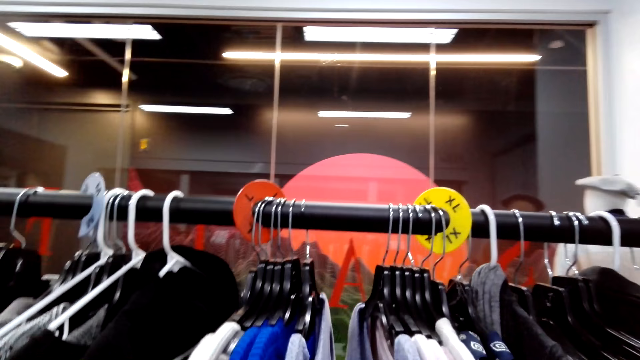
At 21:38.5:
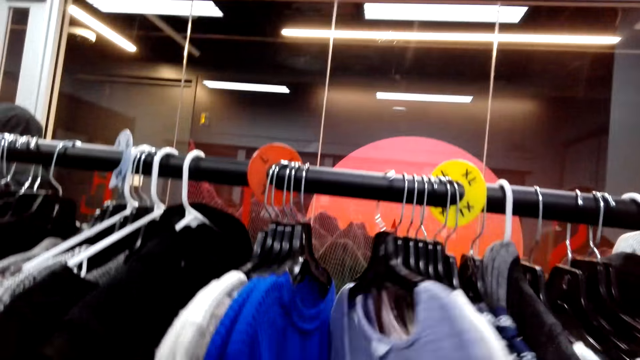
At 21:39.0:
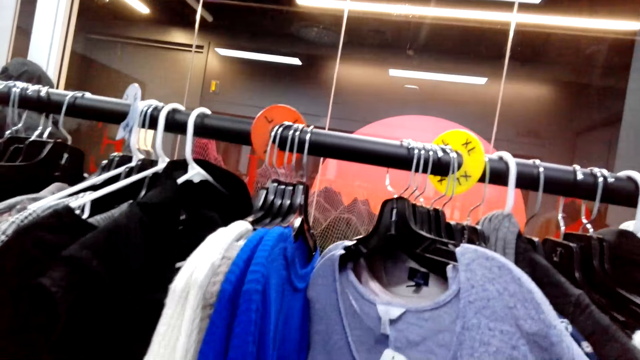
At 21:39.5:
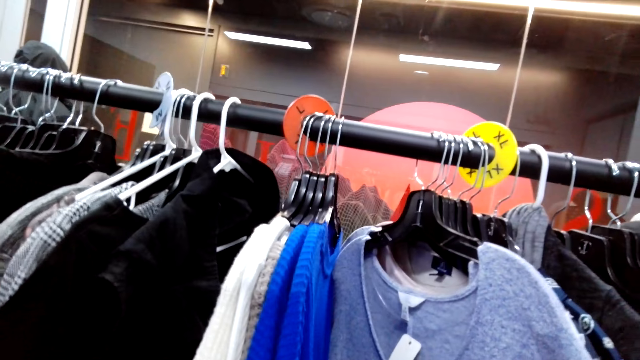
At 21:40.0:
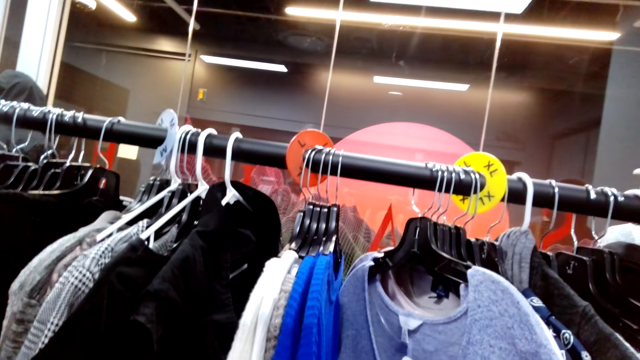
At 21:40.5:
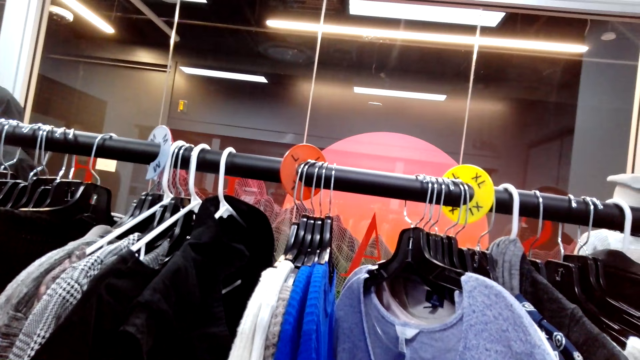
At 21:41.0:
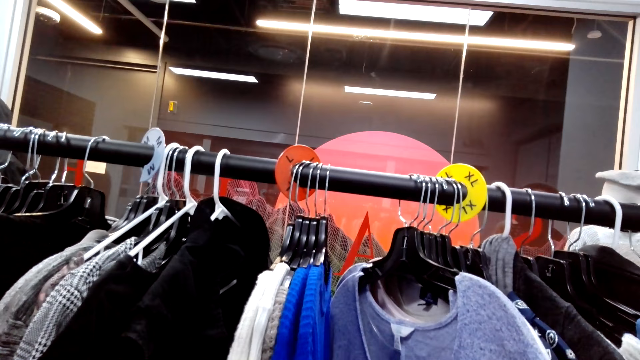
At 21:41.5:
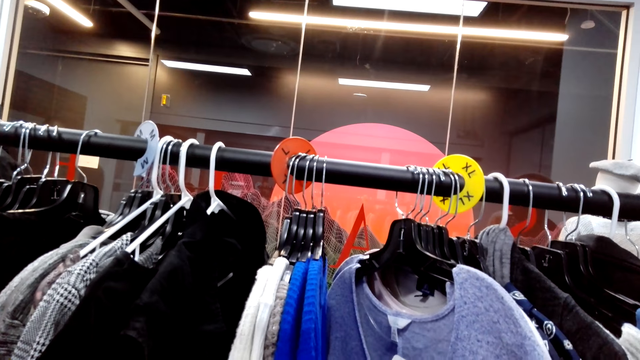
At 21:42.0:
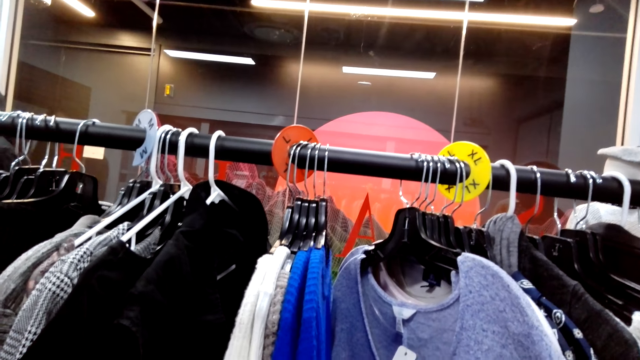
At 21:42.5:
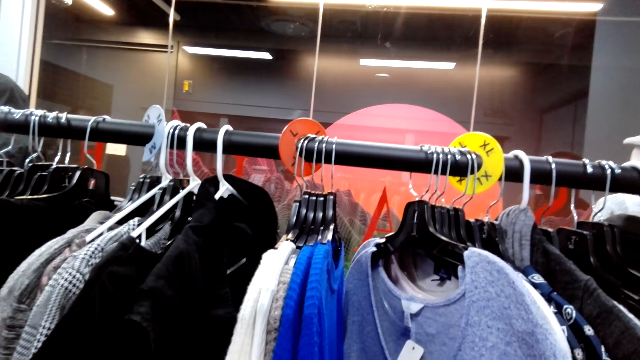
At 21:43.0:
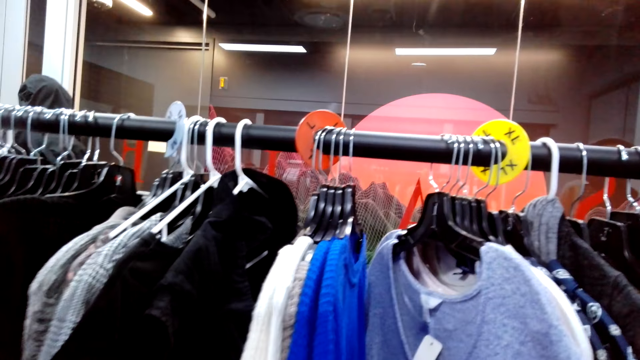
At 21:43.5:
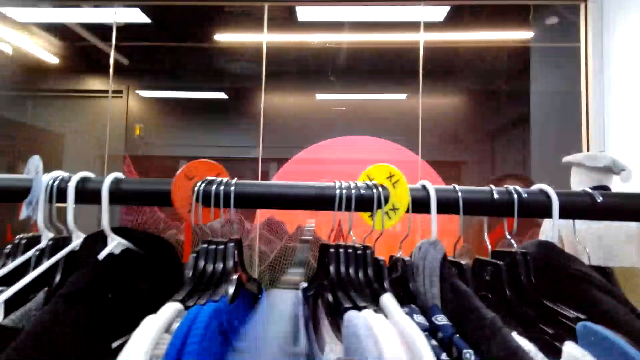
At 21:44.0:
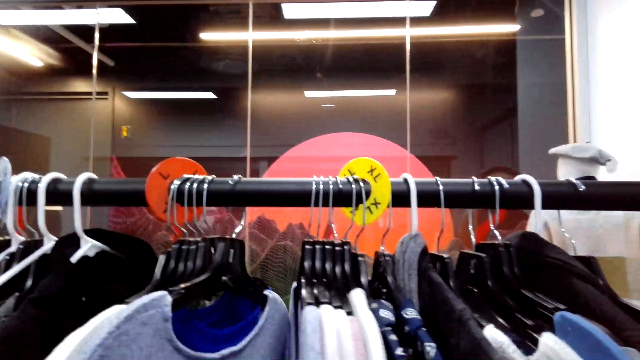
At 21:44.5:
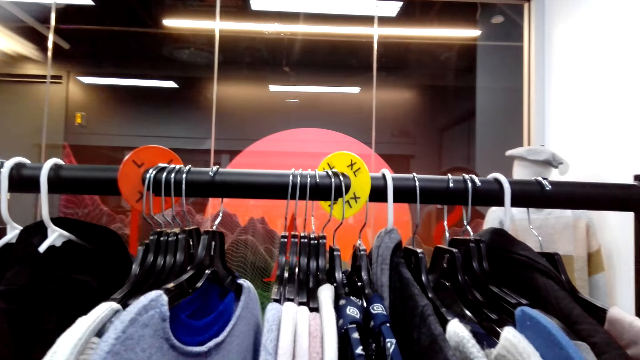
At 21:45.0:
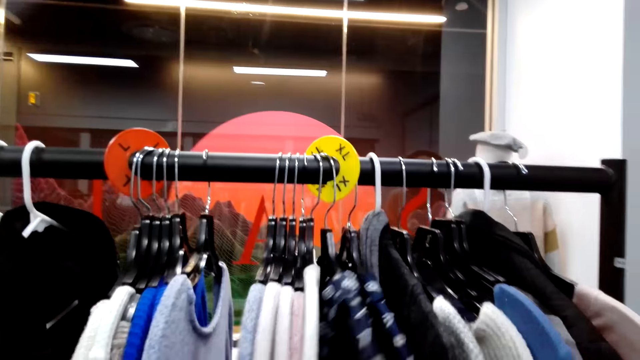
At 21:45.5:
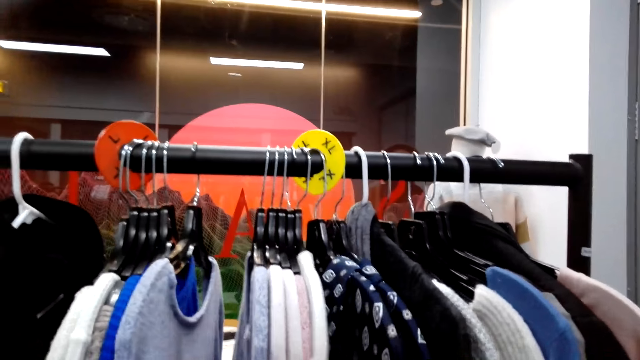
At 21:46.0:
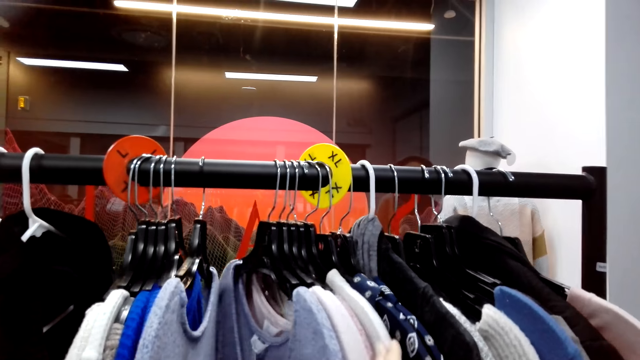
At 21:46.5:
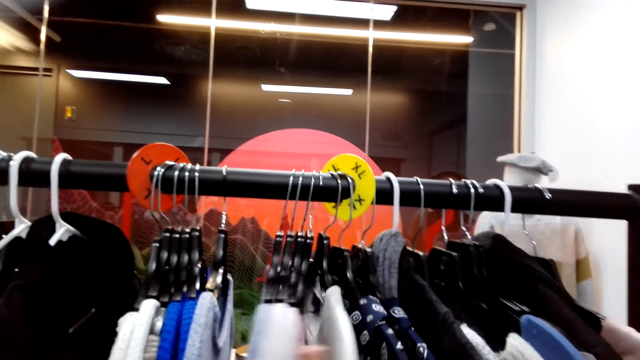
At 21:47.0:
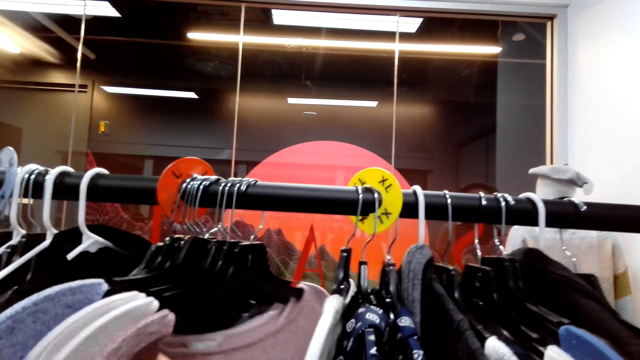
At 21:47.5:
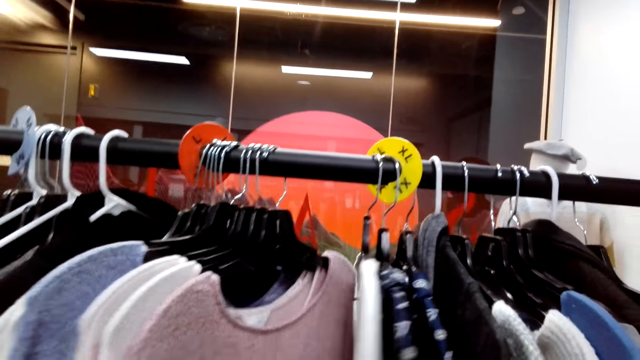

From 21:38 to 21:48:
The camera wearer looks at a sweater. They flip through the clothes.

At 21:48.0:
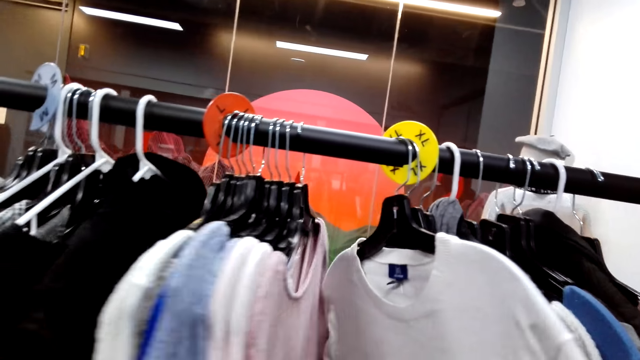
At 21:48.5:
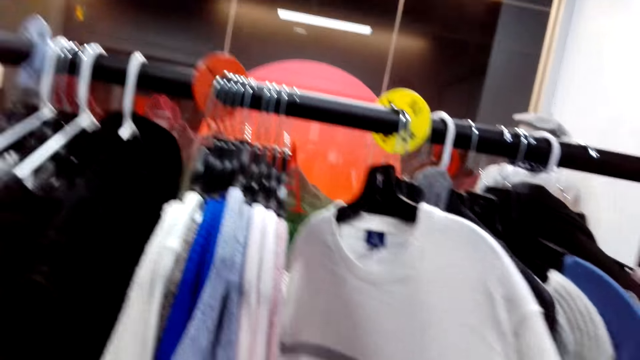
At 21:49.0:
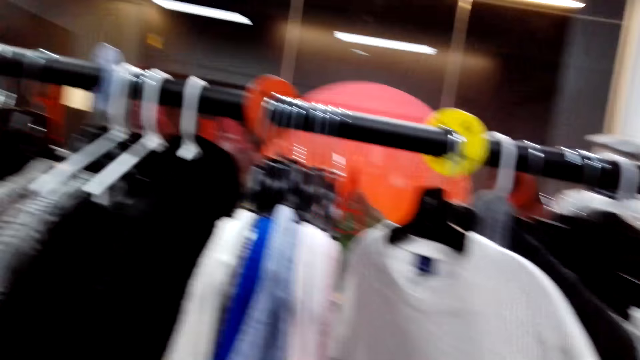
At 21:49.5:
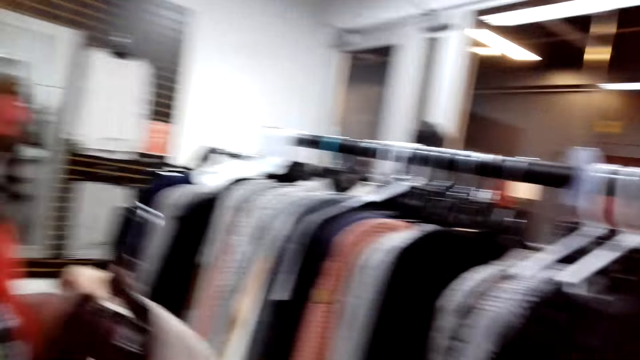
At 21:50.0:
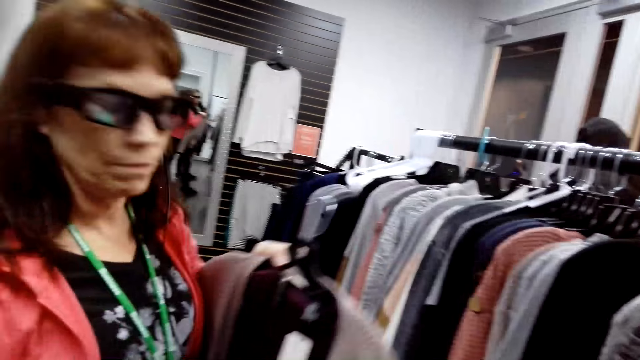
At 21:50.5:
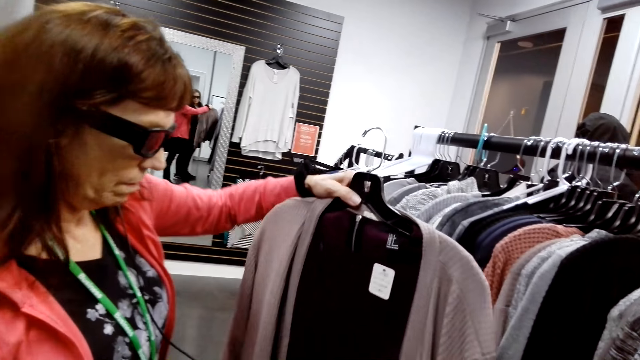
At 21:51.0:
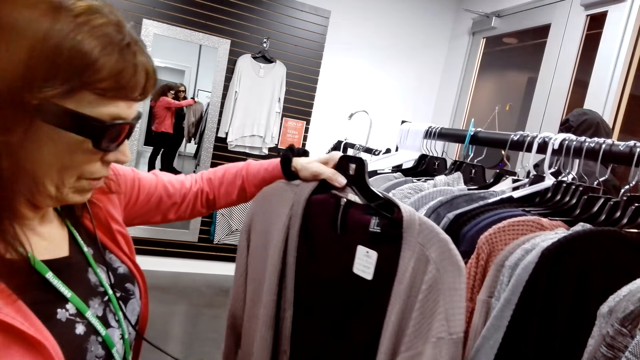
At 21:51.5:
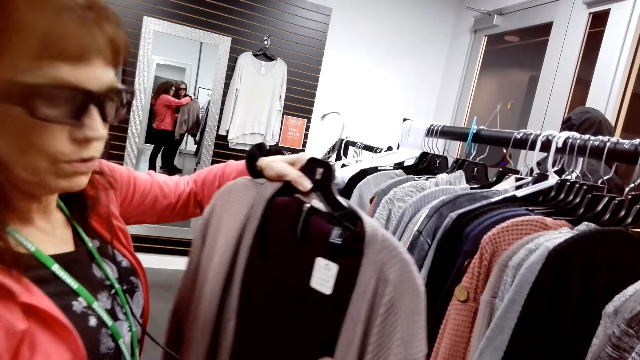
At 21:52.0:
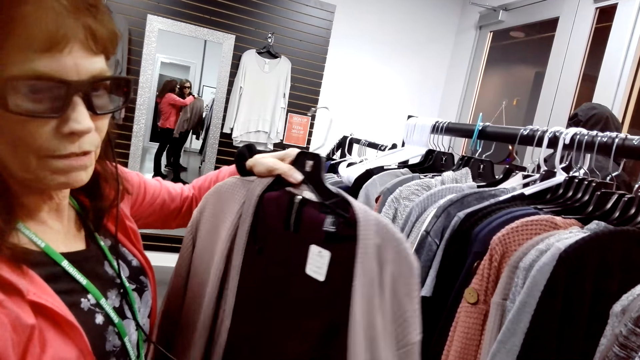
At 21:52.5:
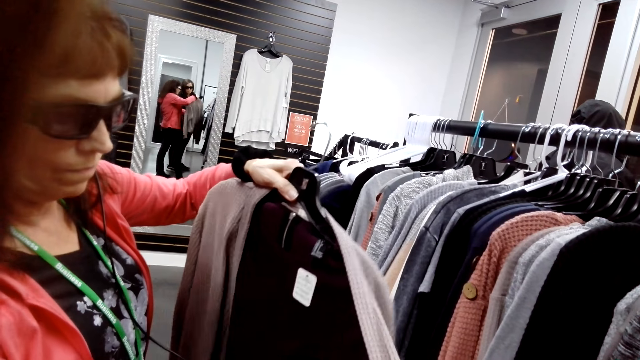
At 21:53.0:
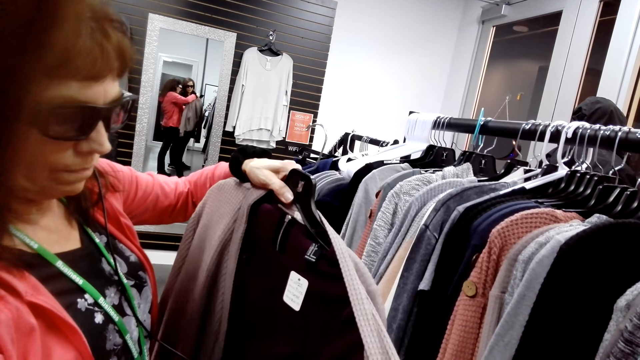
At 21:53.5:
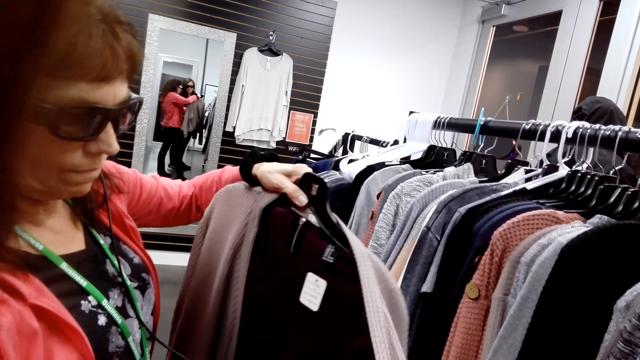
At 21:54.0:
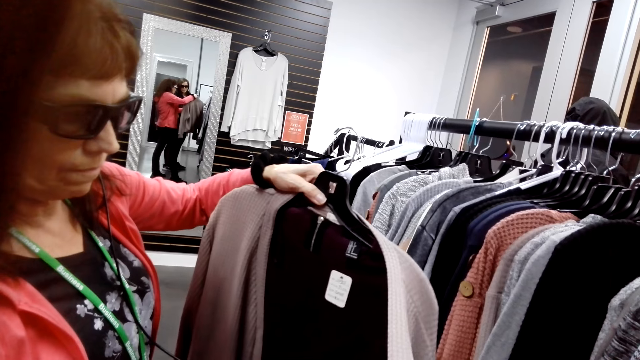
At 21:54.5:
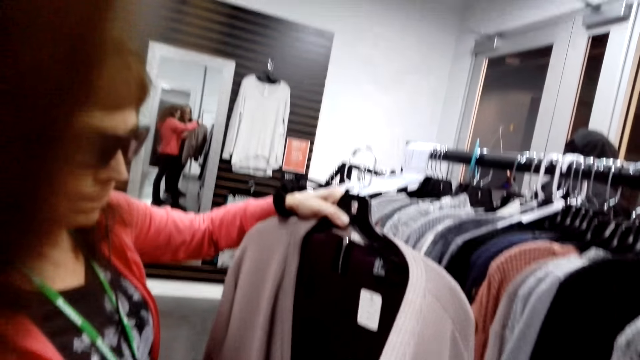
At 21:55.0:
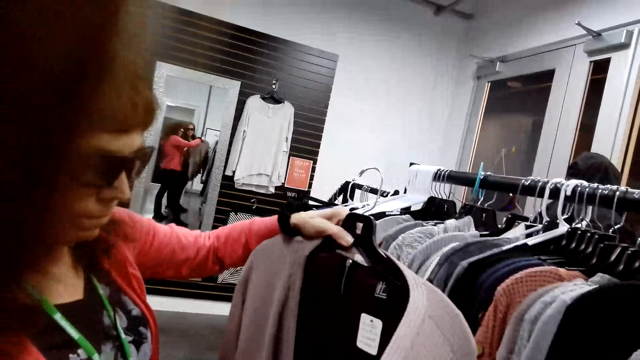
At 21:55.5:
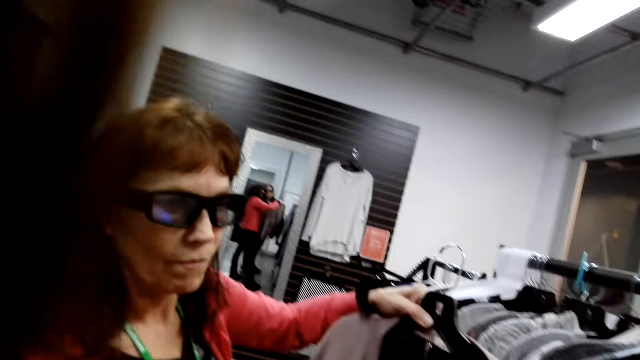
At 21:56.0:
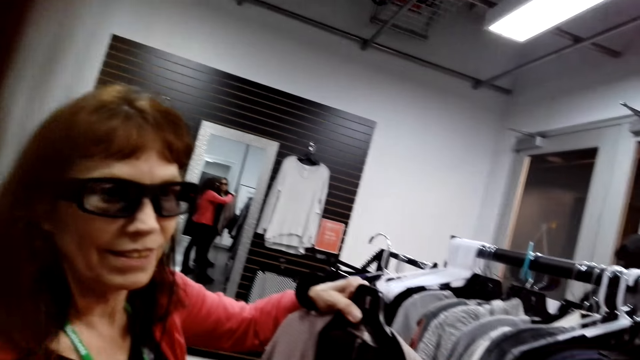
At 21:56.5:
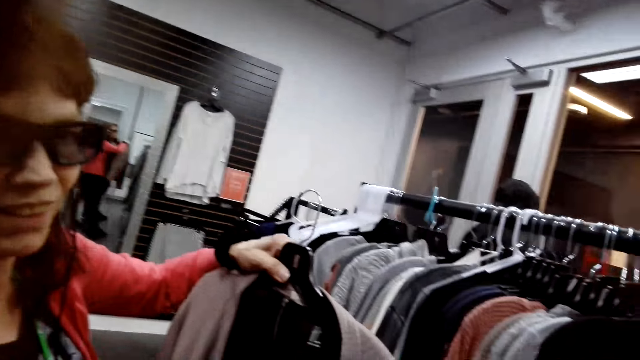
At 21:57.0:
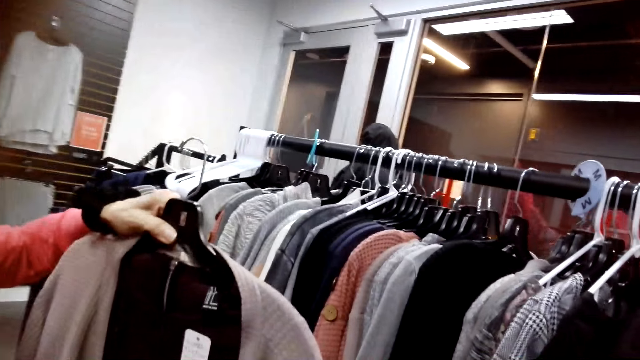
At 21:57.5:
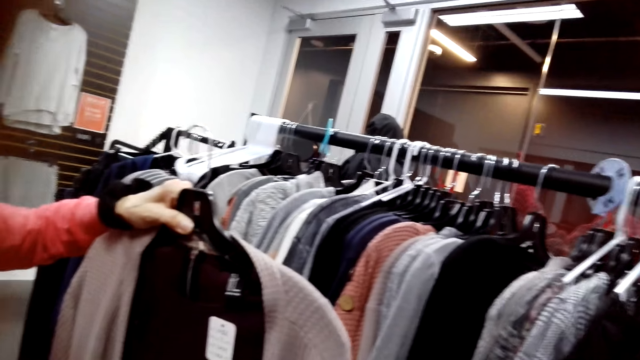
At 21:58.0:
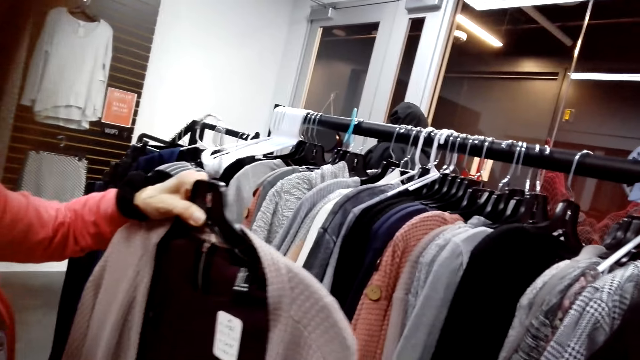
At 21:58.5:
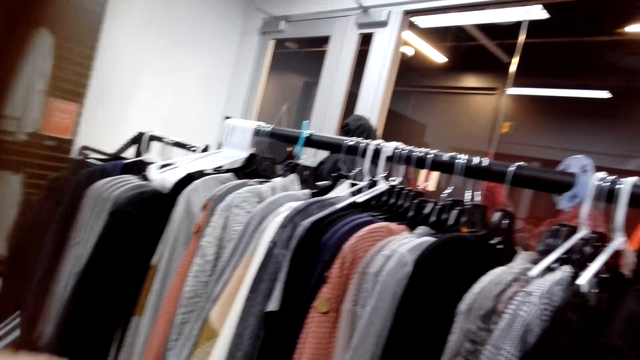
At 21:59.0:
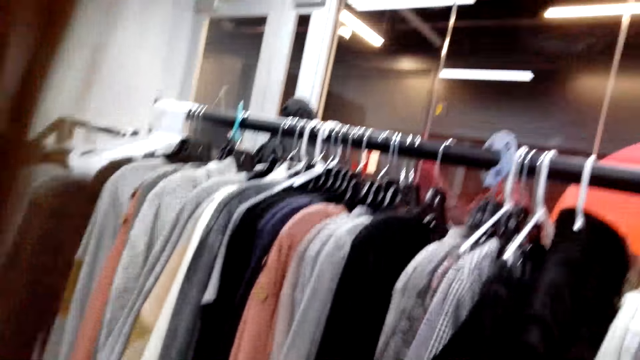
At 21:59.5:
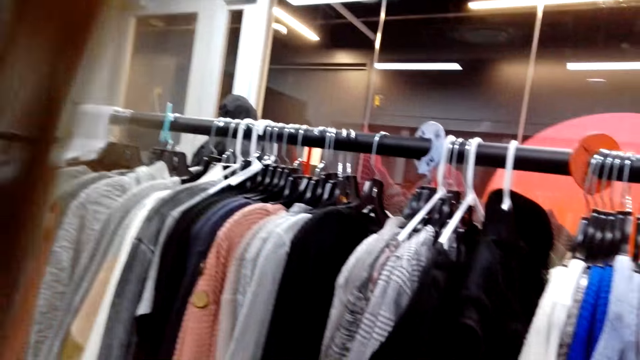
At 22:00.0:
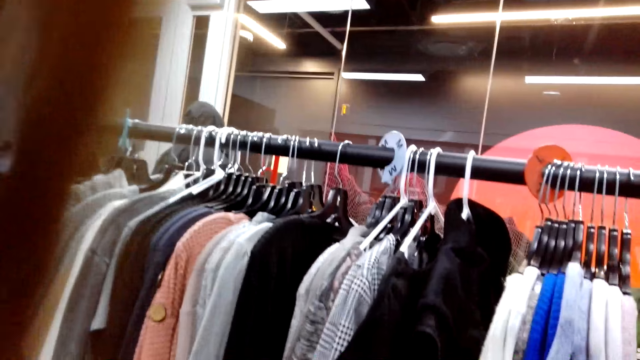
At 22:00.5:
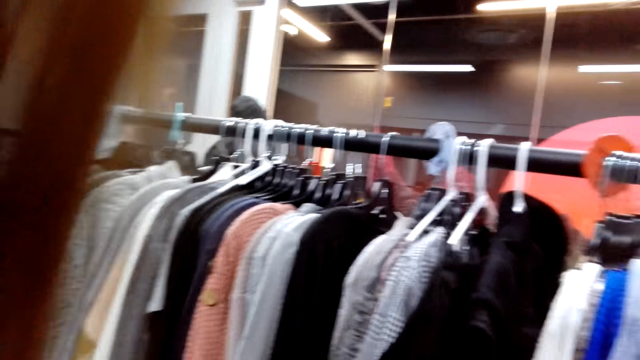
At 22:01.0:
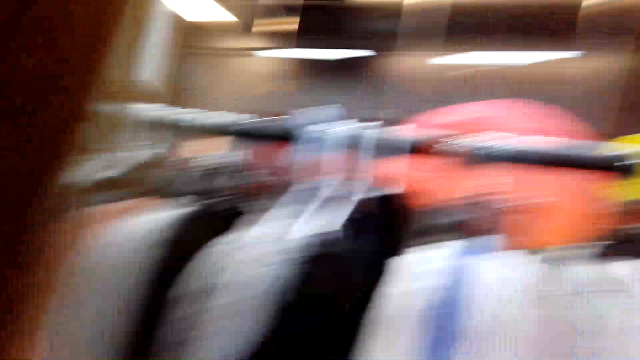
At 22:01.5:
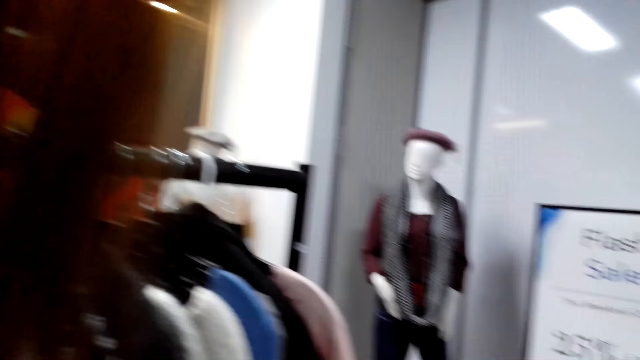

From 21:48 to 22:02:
A woman checks cloth. The woman holds a sweater. The camera wearer walks around.
